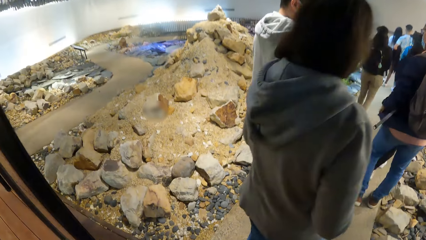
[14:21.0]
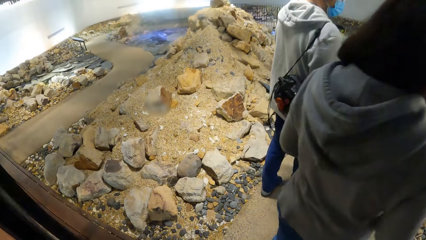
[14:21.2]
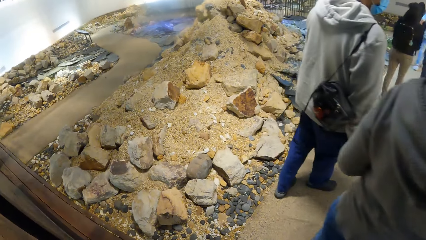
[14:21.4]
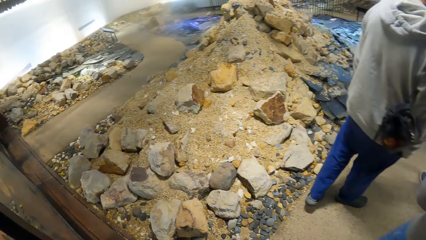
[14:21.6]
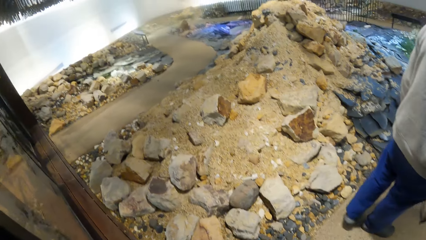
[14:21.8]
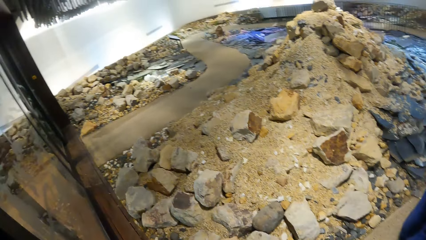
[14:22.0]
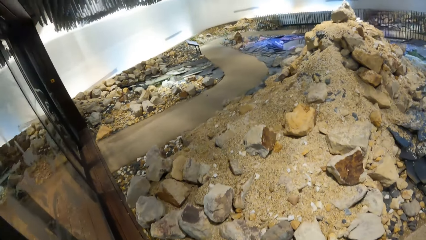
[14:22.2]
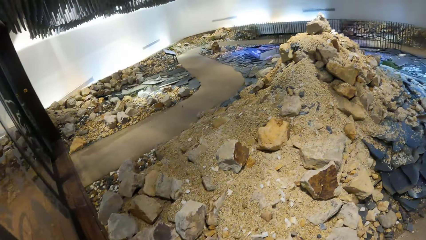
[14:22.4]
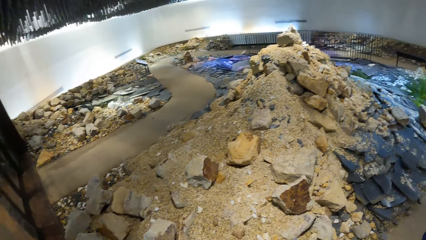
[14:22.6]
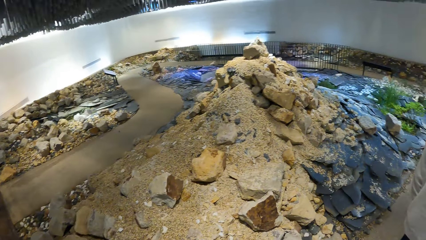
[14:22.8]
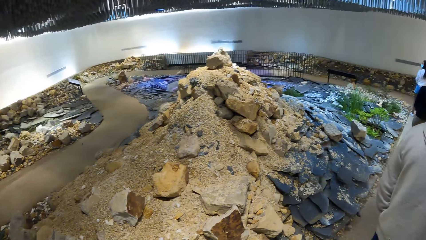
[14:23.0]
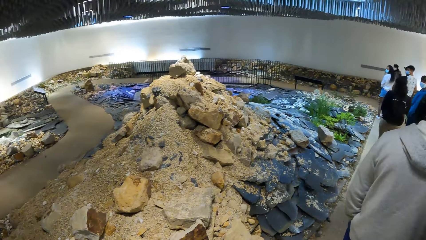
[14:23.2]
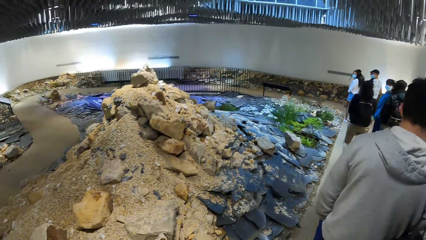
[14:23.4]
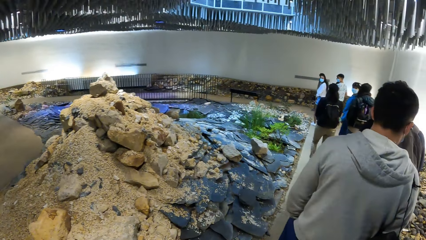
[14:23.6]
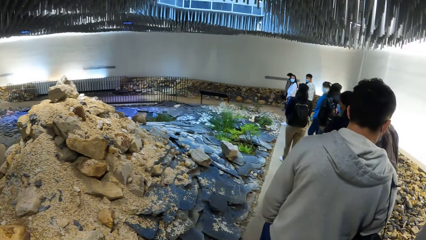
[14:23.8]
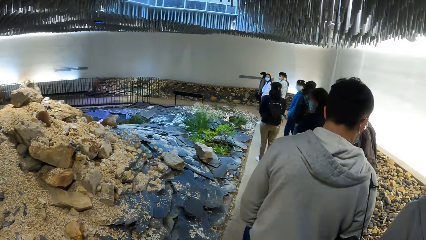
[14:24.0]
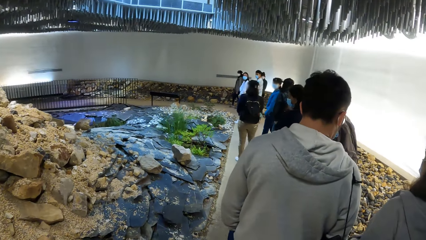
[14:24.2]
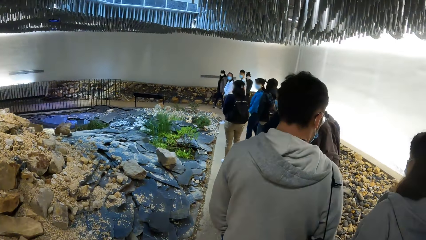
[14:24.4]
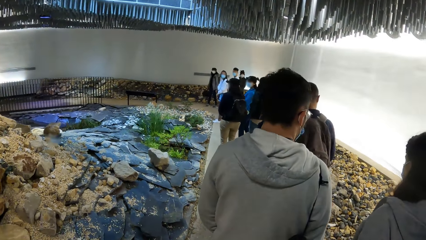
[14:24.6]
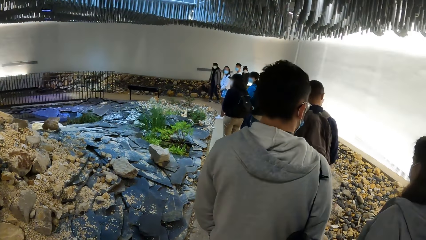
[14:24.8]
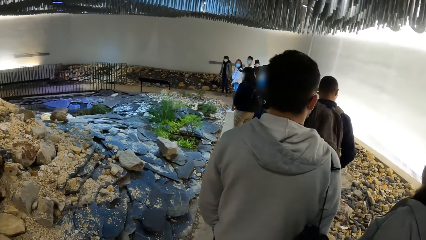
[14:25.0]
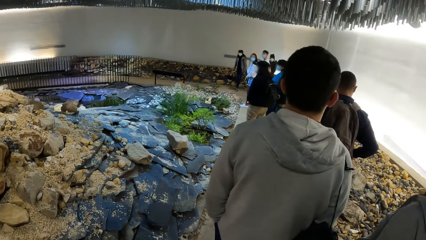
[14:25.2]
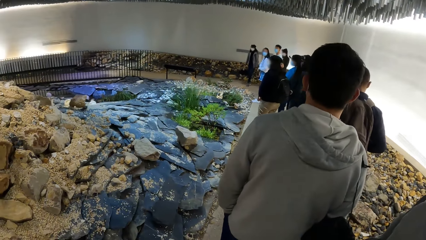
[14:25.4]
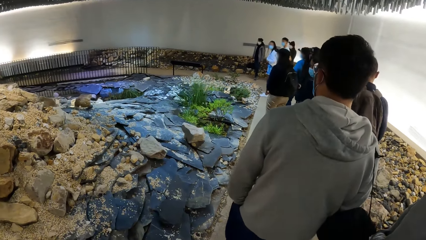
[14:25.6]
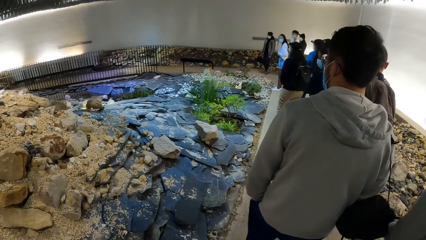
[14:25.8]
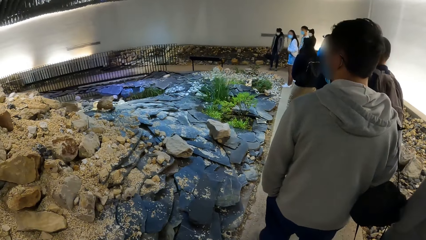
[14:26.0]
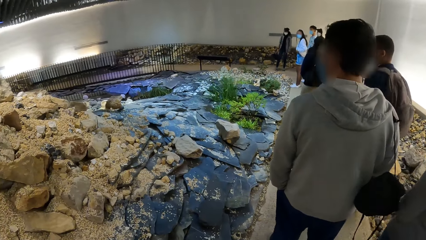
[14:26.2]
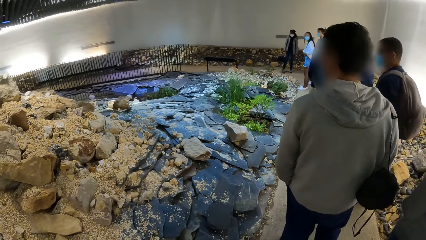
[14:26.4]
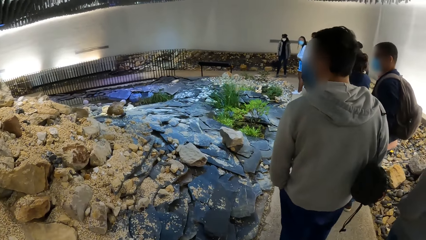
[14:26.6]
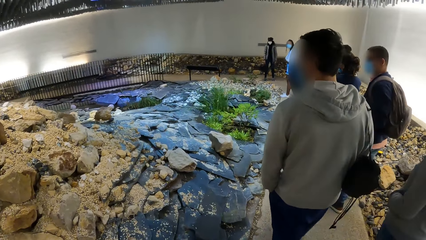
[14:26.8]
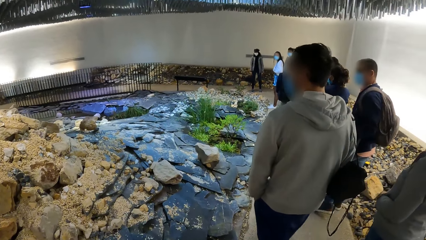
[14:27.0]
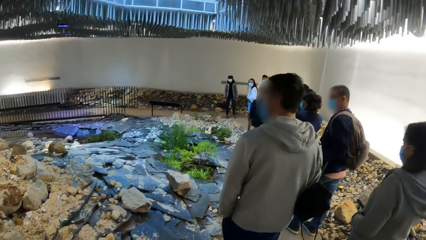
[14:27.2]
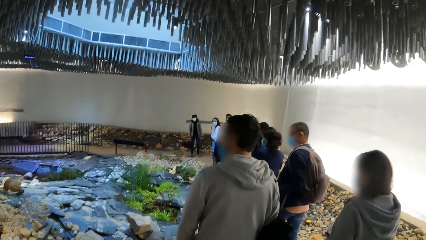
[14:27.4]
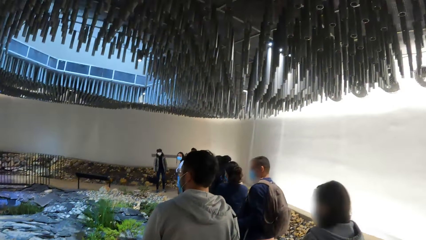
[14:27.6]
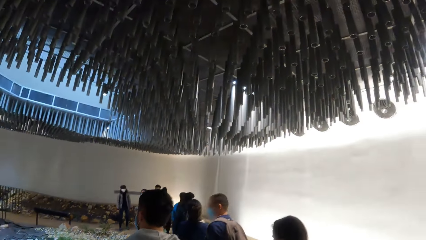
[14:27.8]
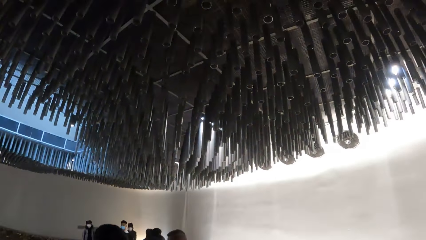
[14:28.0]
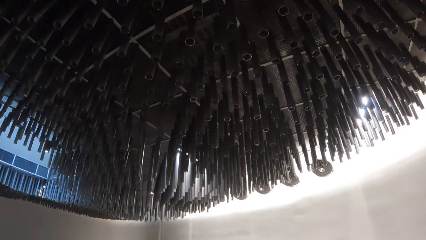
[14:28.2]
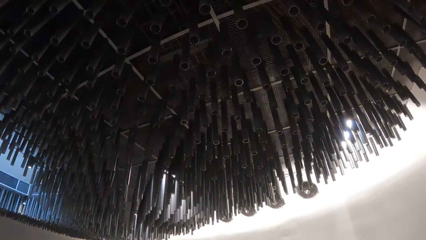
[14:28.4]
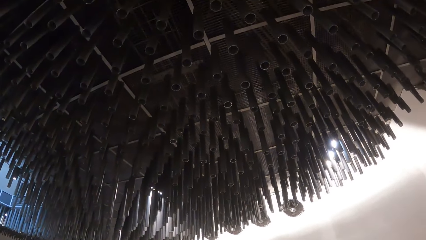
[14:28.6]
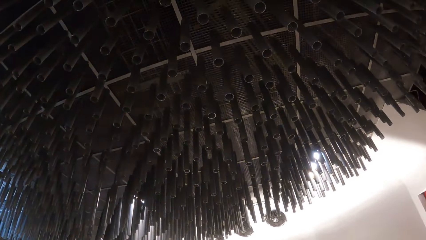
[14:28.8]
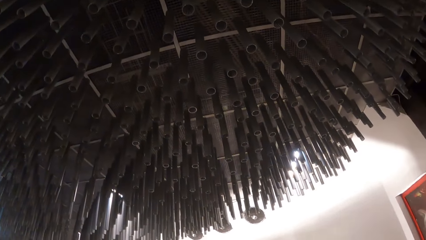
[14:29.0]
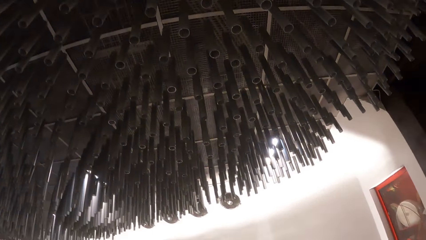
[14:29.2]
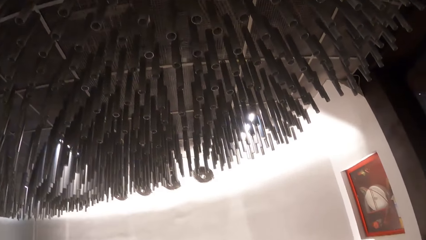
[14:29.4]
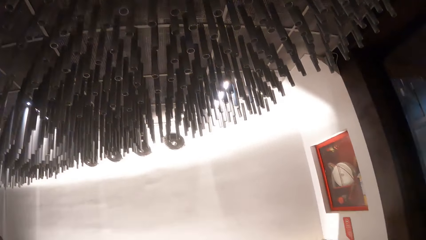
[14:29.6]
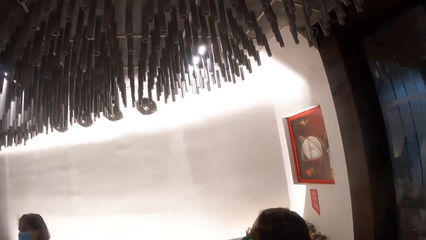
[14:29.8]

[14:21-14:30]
The camera wearer walks towards the gallery from the corridor. They walk in the house.

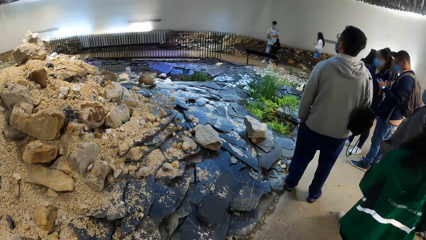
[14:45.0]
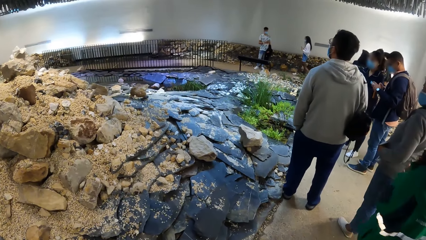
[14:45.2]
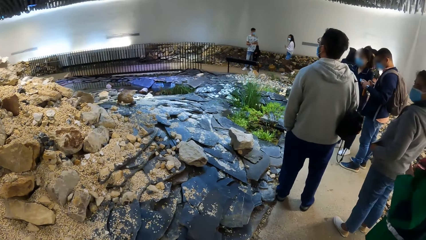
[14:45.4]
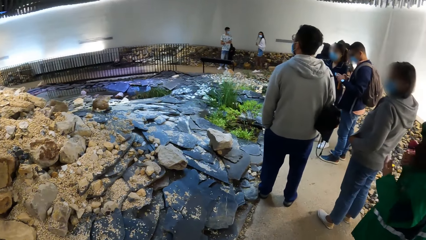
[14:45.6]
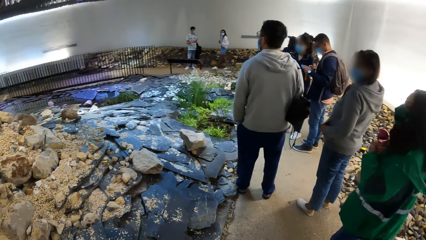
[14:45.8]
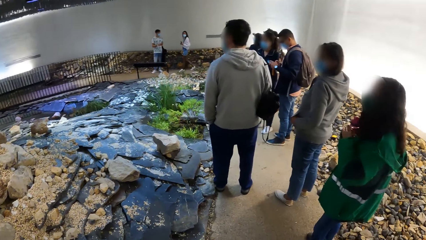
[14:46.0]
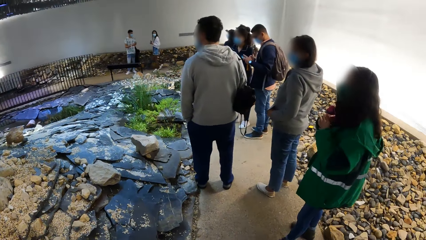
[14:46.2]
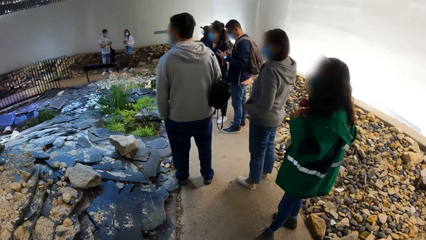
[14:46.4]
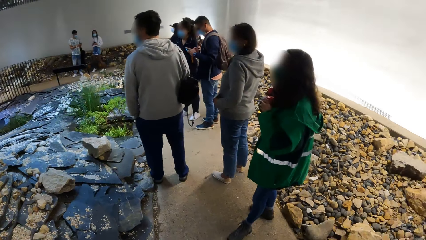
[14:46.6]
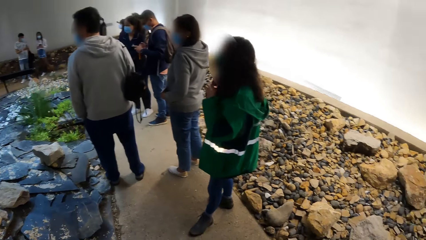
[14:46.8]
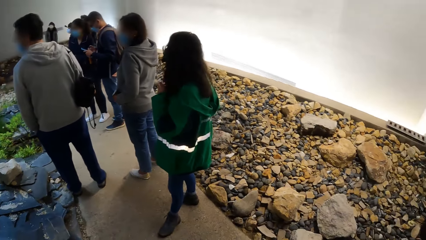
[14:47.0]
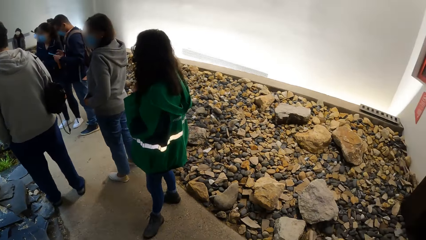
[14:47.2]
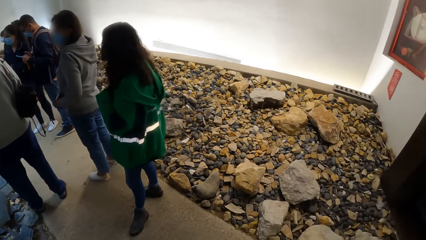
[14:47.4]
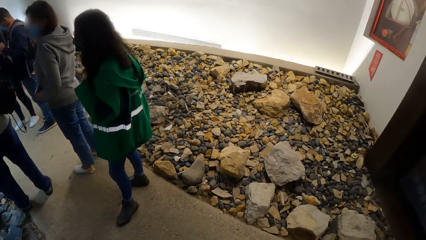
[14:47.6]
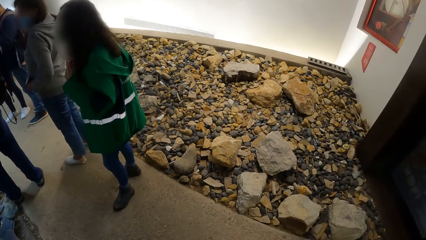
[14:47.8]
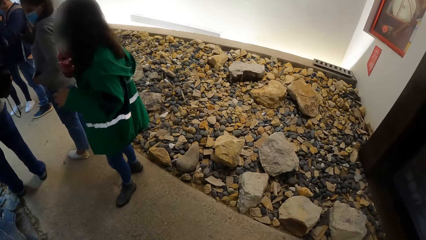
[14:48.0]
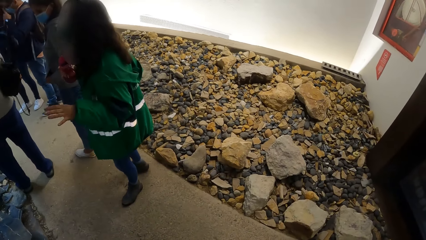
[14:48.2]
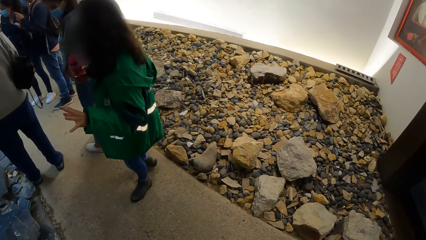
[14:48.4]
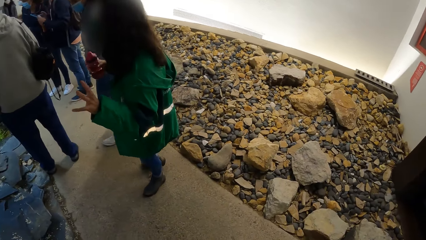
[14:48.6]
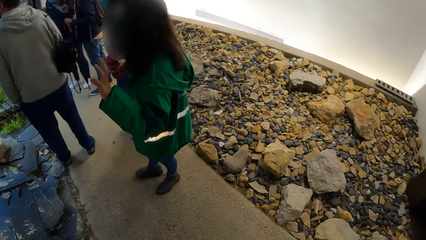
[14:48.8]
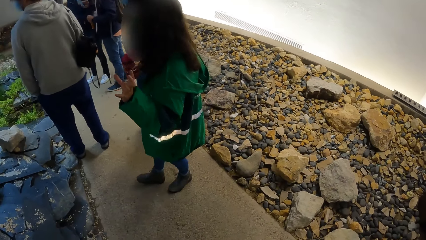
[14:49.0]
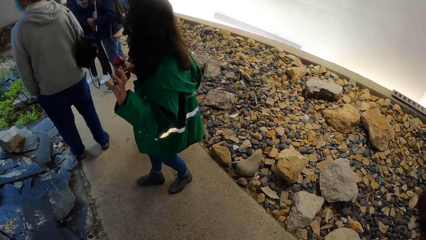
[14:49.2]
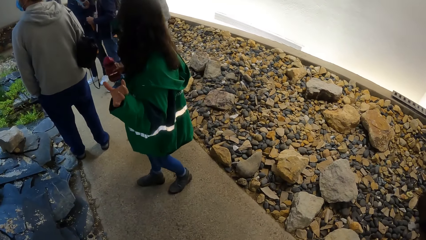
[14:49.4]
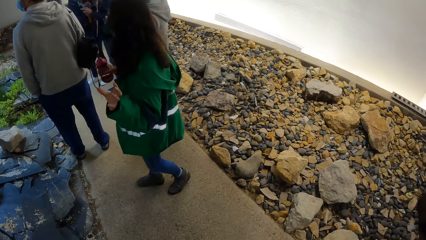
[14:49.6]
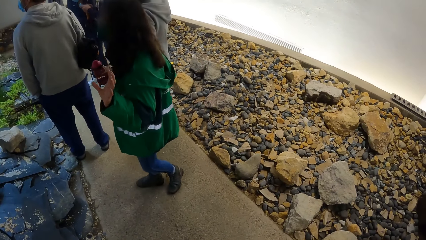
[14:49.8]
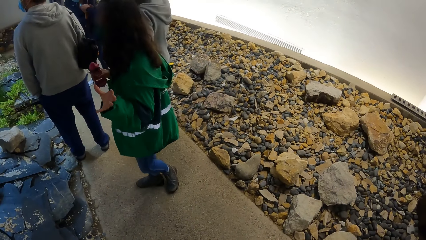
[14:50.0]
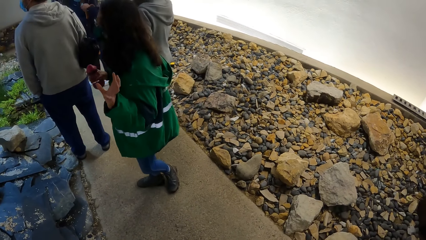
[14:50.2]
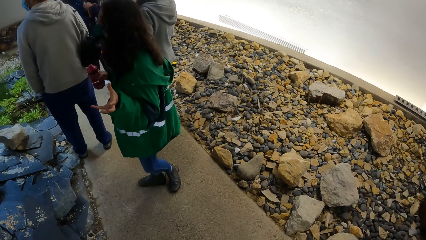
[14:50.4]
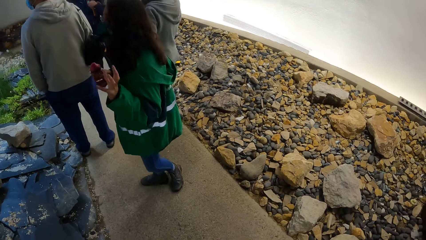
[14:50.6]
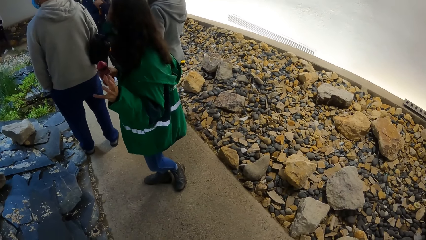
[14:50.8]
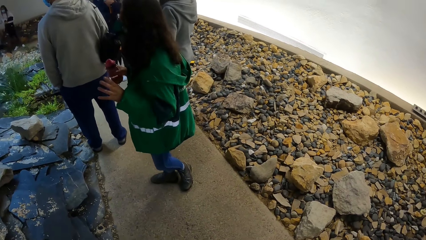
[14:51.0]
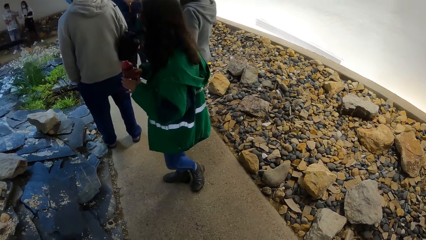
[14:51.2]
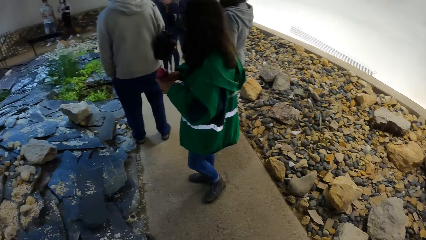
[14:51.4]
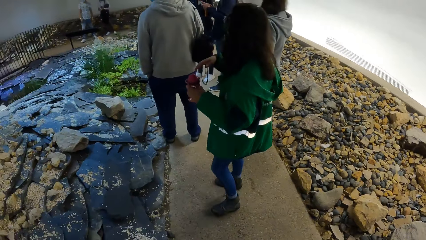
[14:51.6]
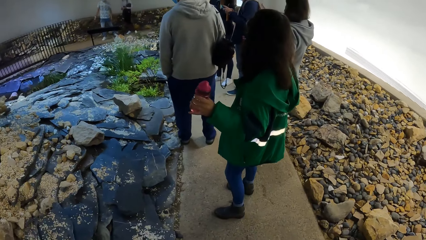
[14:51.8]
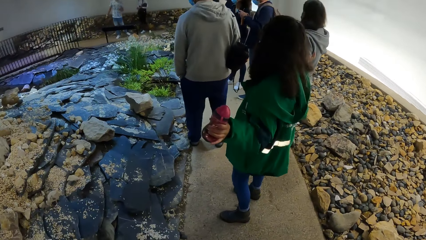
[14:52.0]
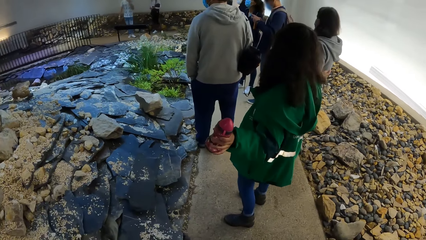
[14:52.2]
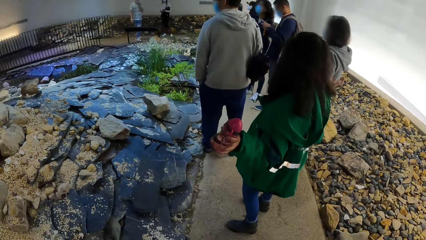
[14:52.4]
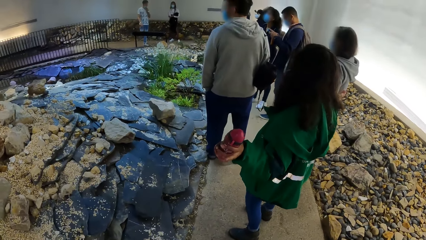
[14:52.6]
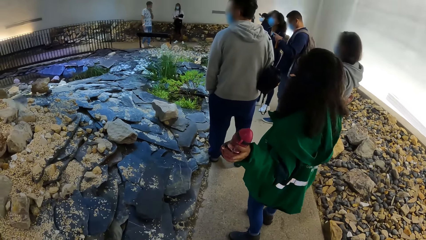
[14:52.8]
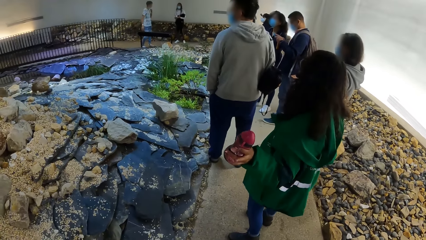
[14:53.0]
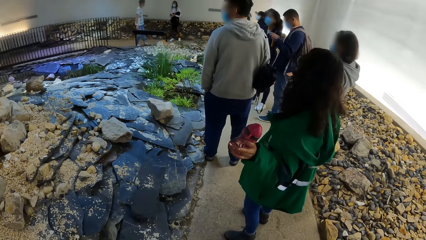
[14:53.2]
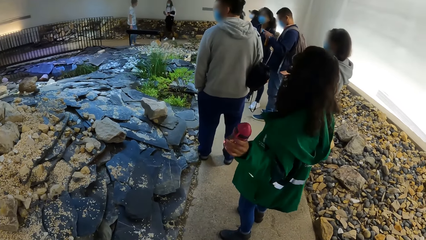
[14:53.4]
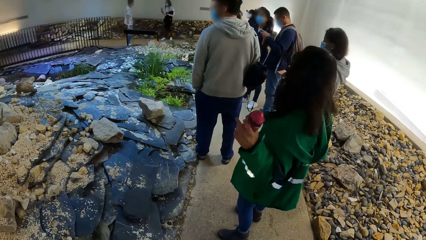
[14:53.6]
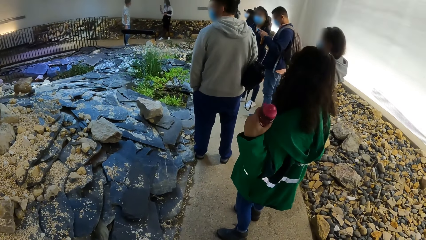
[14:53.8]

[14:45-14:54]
The camera wearer stands in the house.
